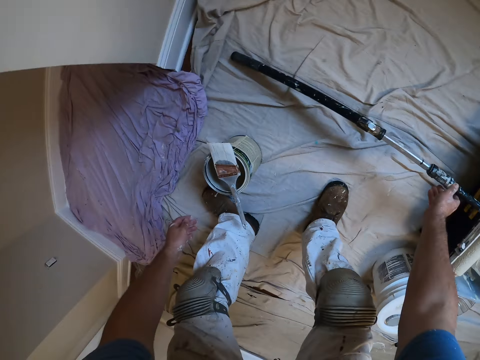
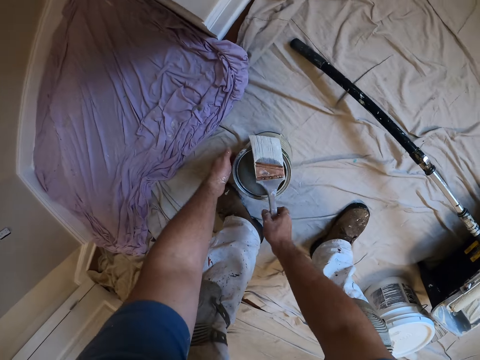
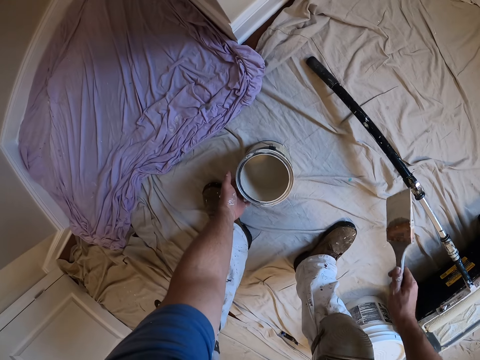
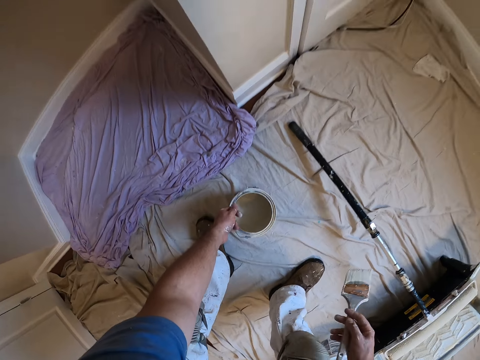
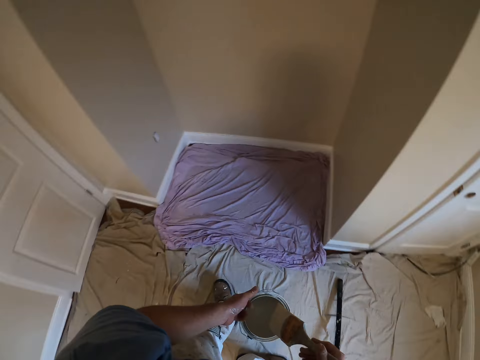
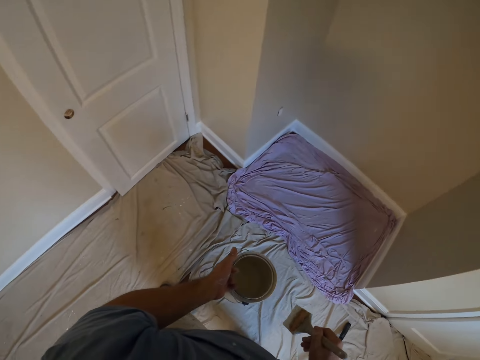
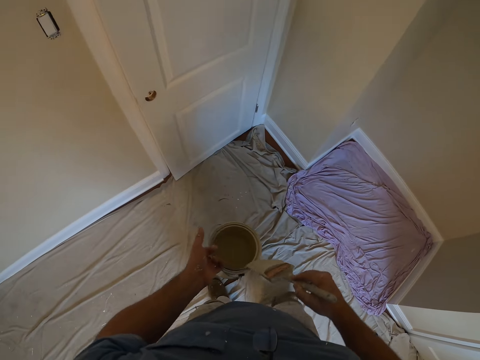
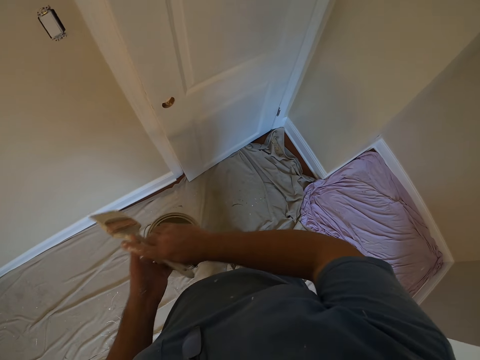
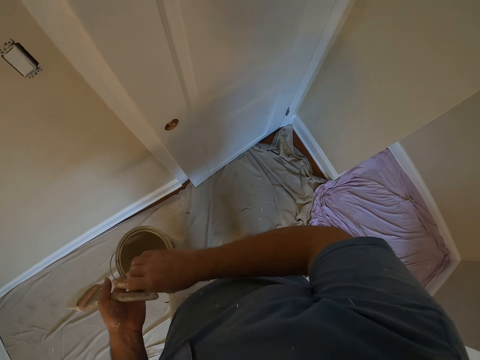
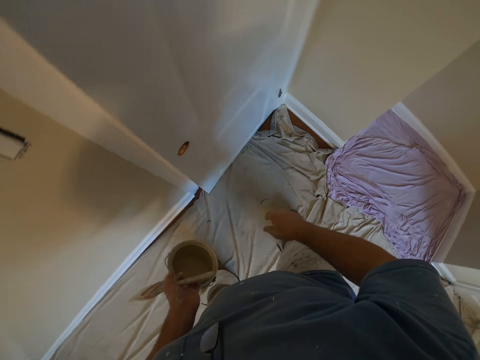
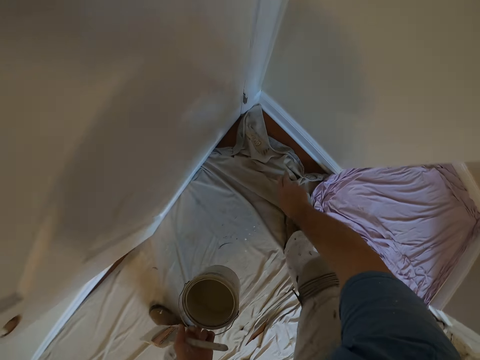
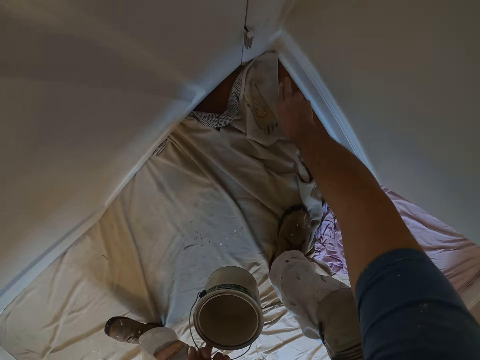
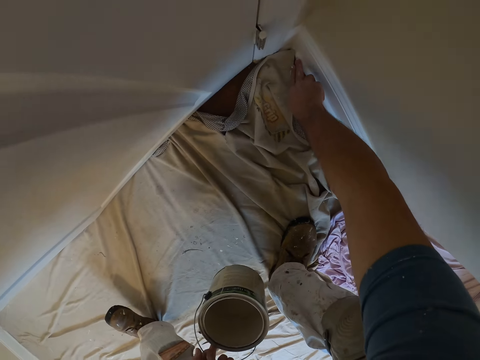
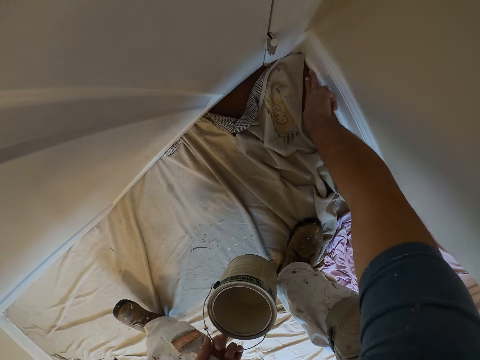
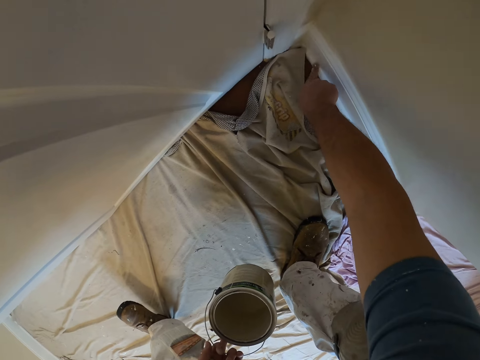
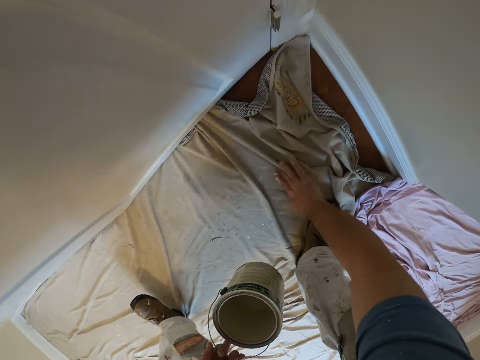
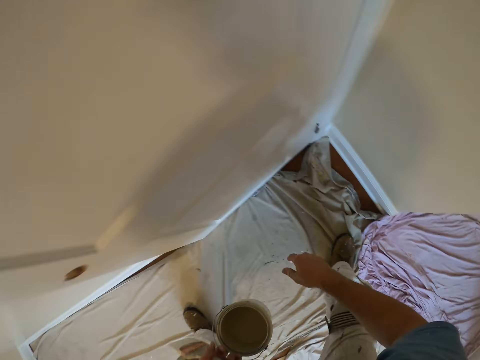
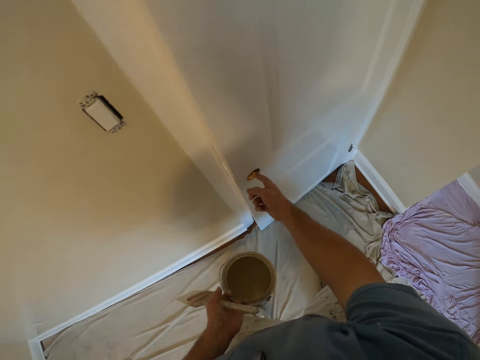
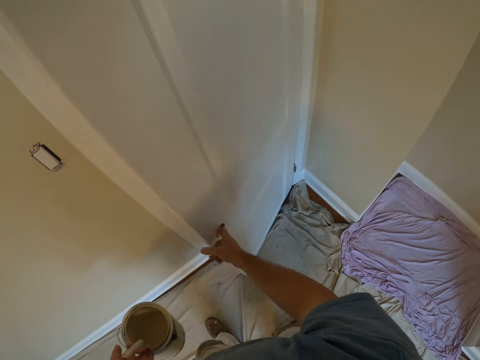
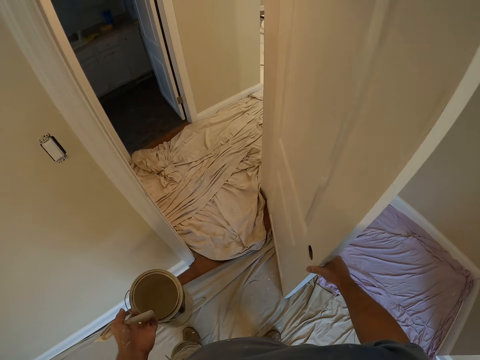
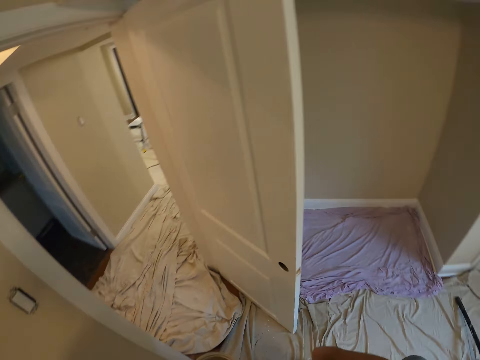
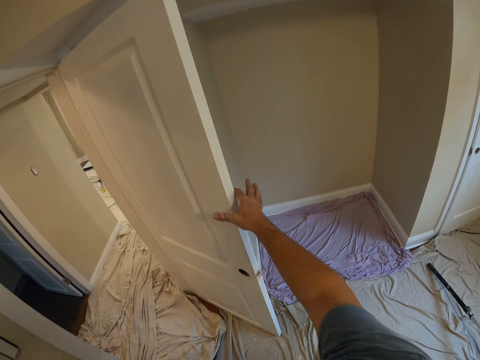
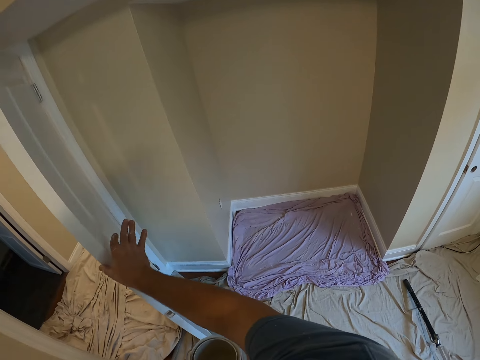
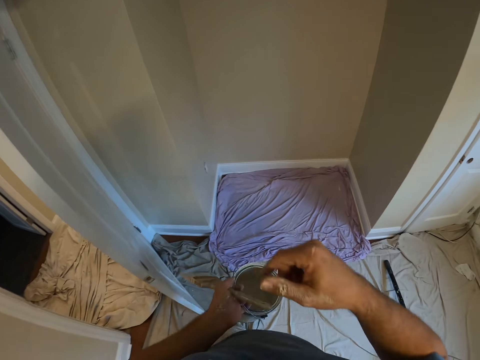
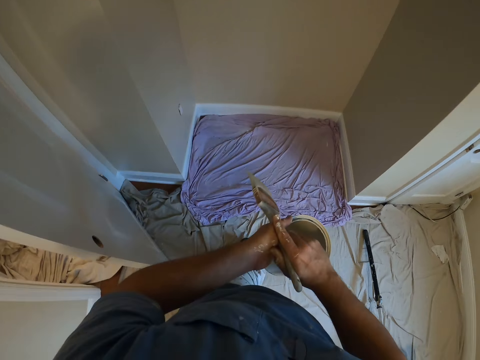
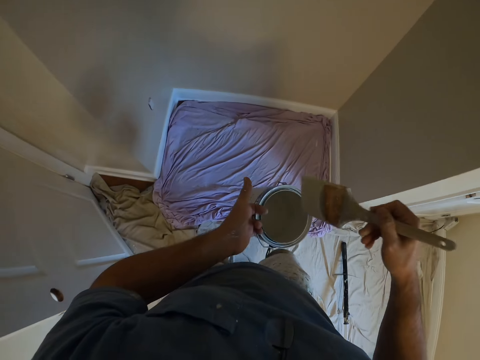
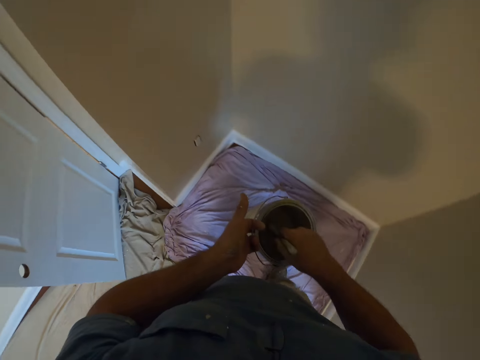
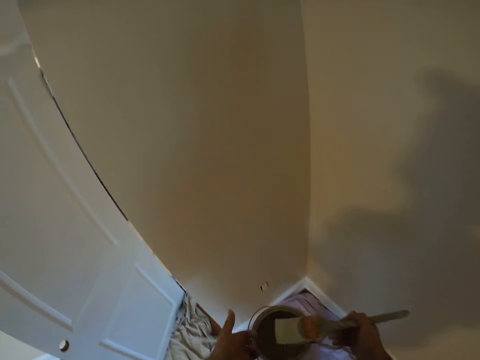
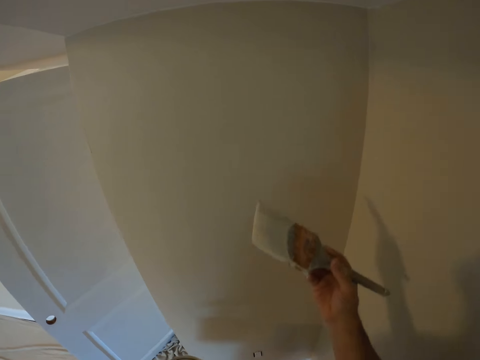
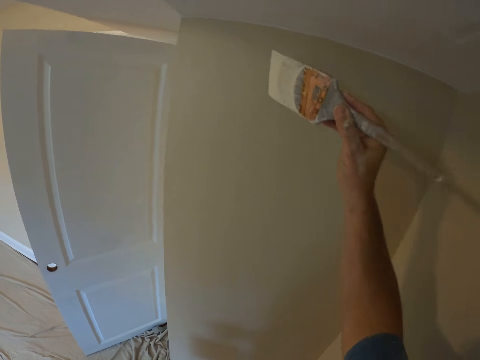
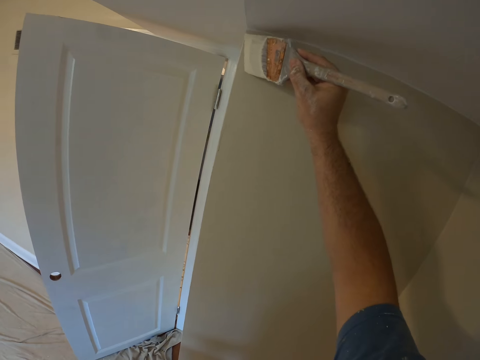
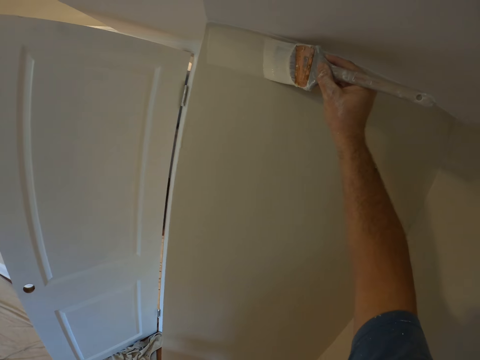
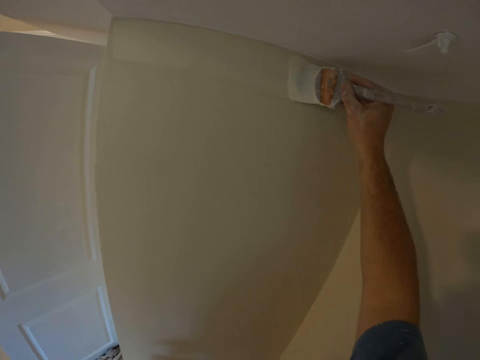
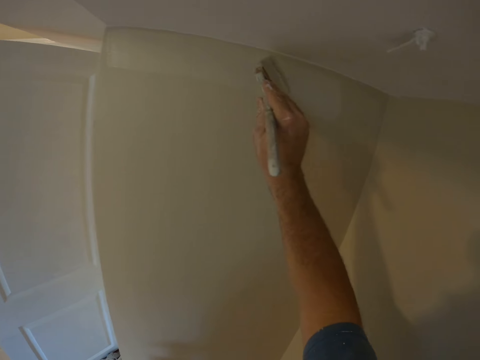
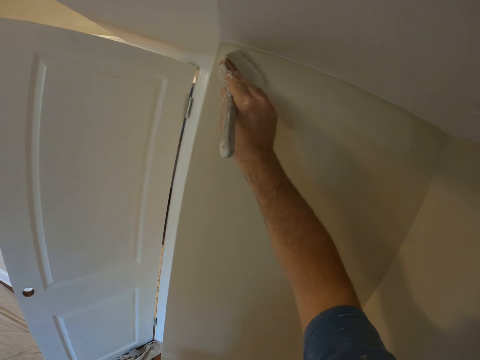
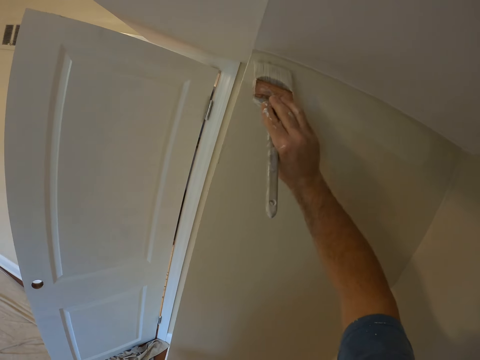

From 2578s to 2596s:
The camera wearer drops the brush or roller partly on the floor and partly on the paint container with both hands. He picks the first brush on the paint container on the floor with his right hand. He picks the first paint container on the floor with his left hand. He dips the brush in his right hand into the paint container in his left hand. He rubs the brush on the container. He passes the brush to his left hand. He touches the wall and a cloth on the floor with his right hand. He wipes the wood with his hand. He adjusts the door with his right hand. He opens the door. He pushes the door. He passes the brush to his right hand. He walks to the wall. He dips the brush in his right hand into the paint container in his left hand. He paints the wall with the brush.

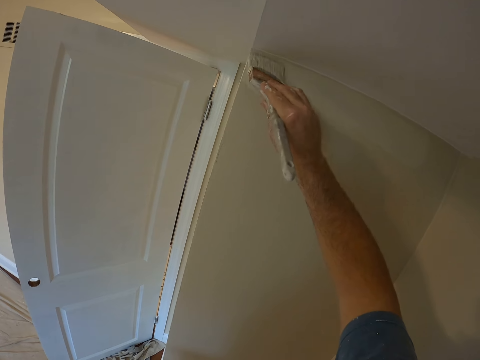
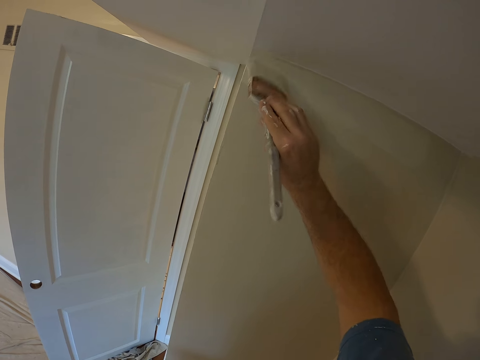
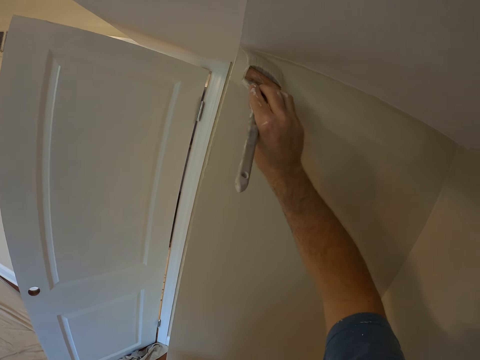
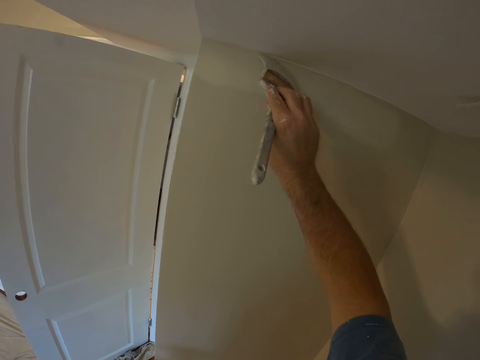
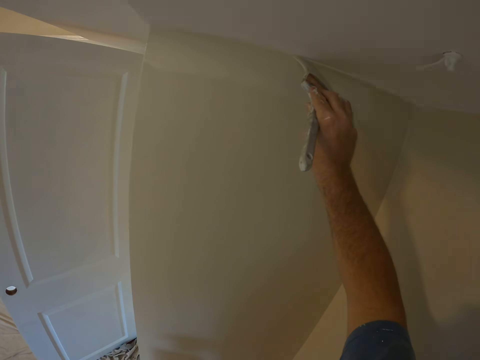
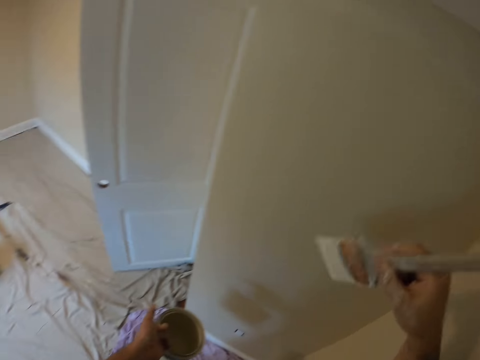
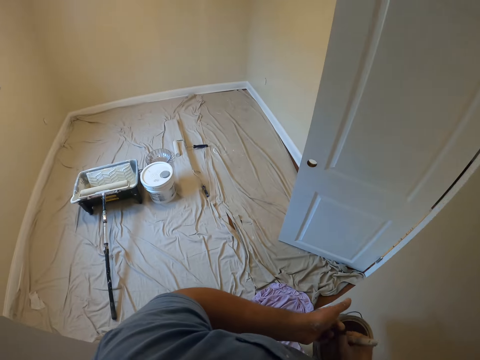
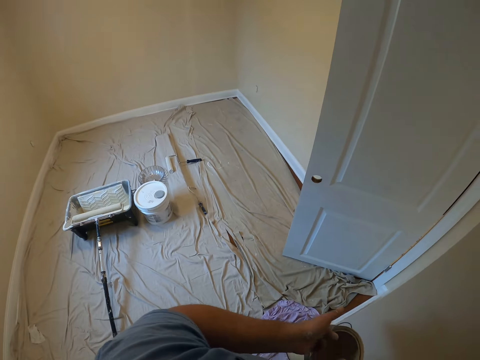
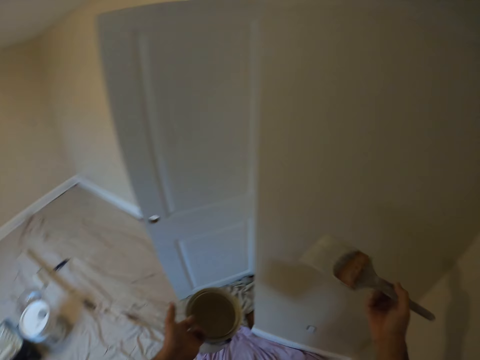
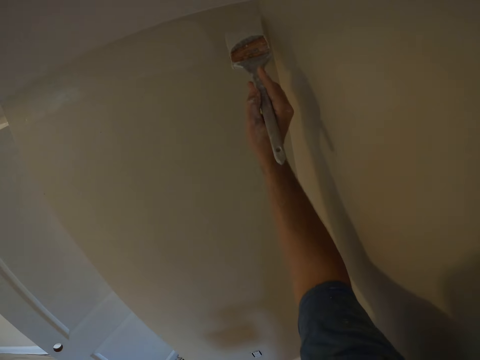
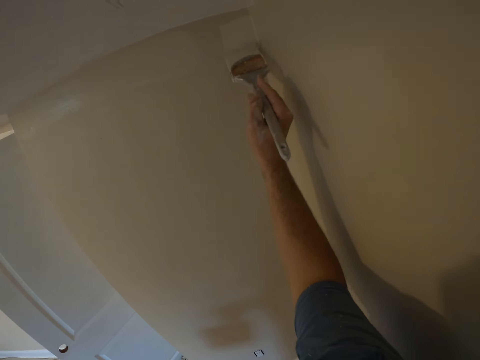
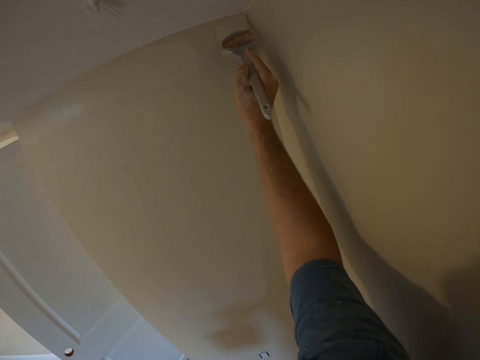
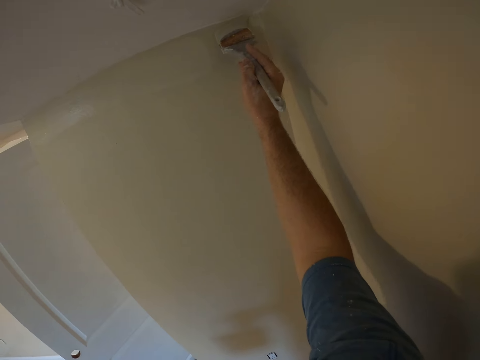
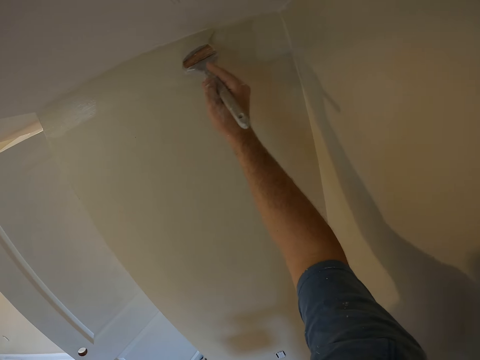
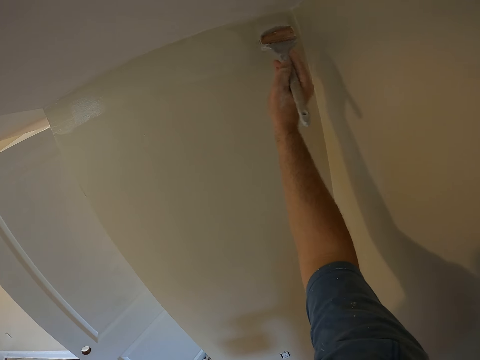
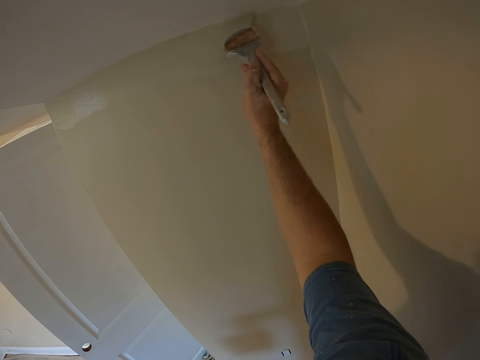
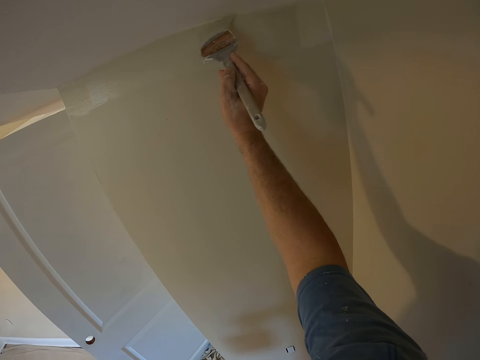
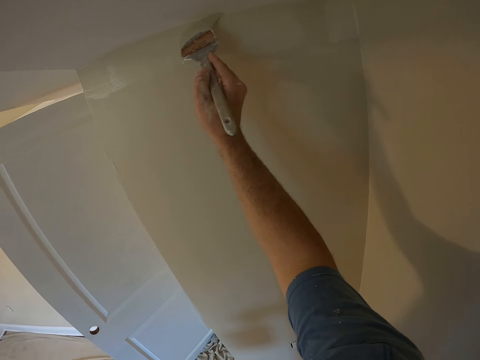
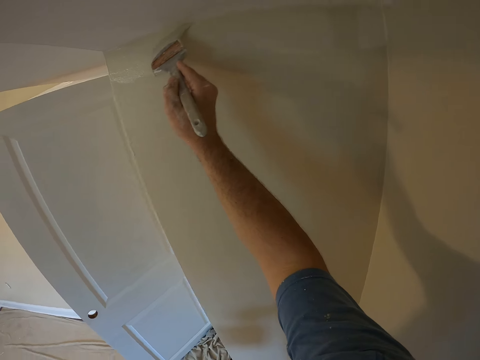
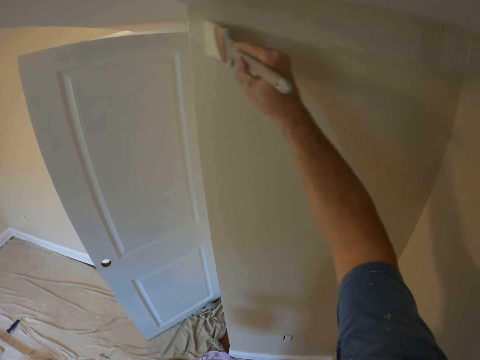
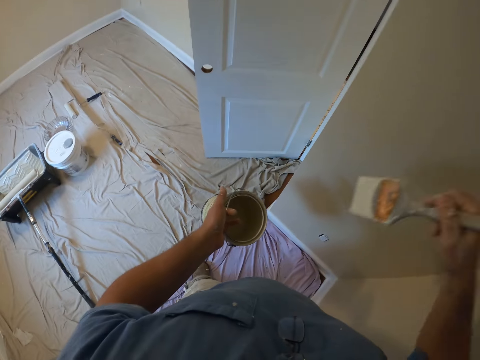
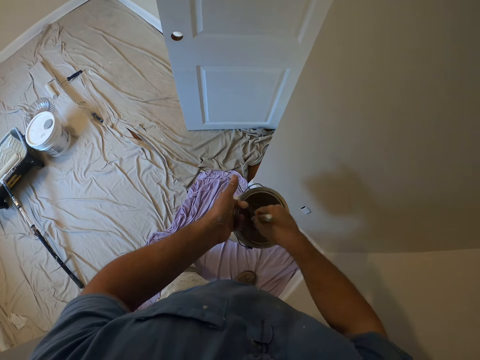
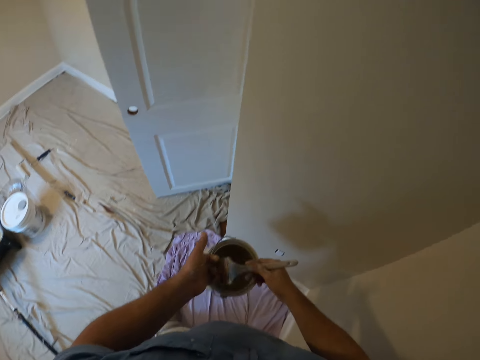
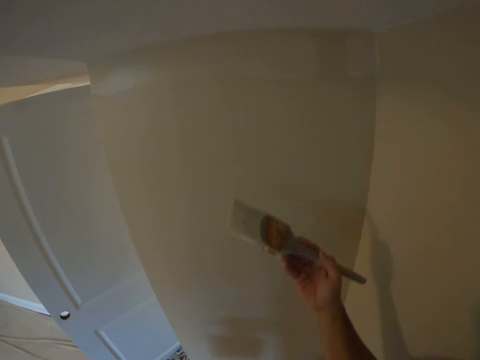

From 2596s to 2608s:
The camera wearer dips the brush in the paint. He paints the wall with the brush. He dips the brush in his right hand into the paint container in his left hand.
